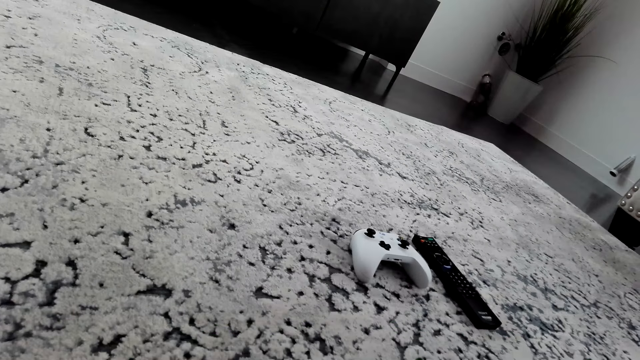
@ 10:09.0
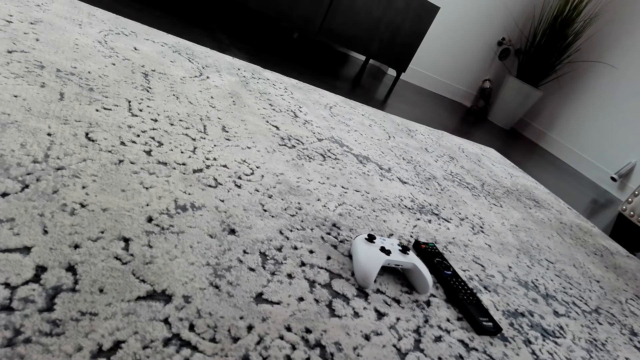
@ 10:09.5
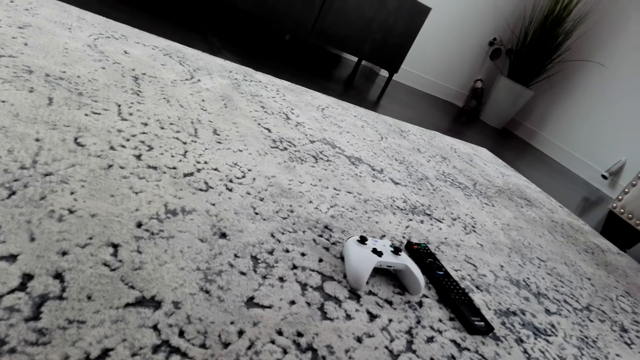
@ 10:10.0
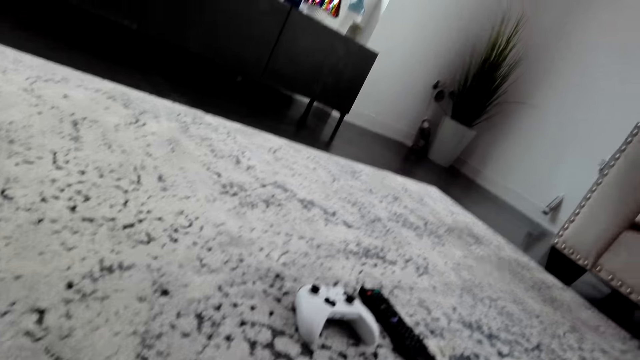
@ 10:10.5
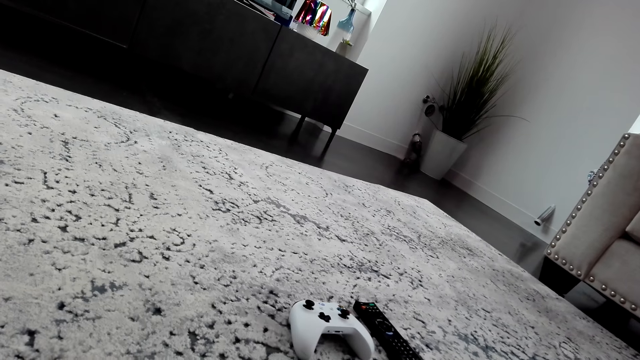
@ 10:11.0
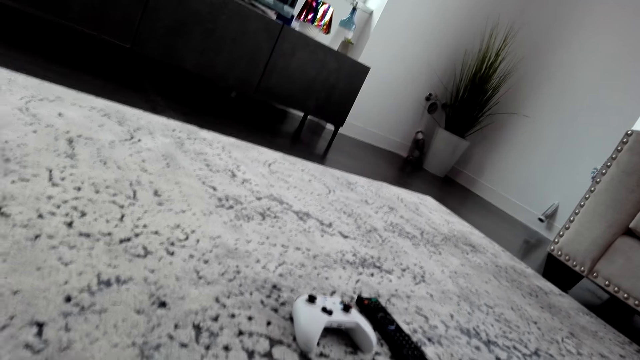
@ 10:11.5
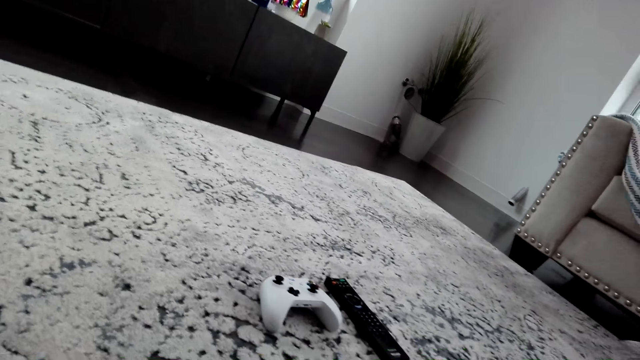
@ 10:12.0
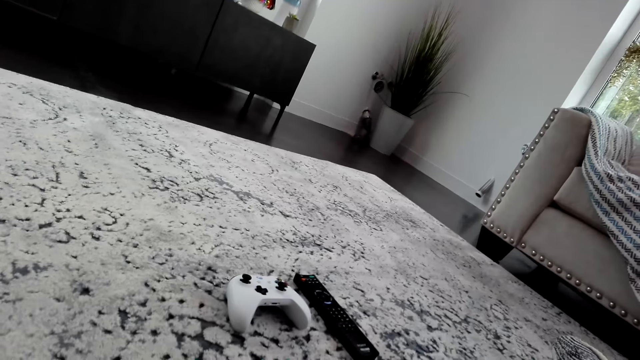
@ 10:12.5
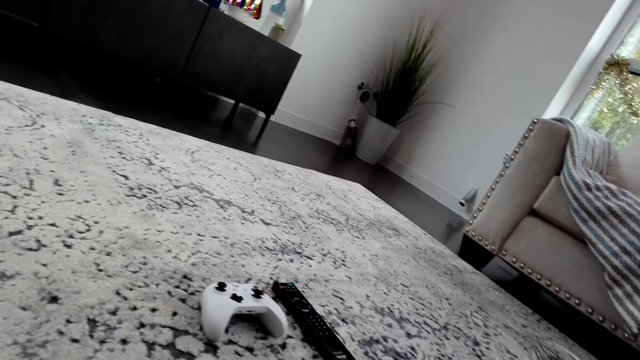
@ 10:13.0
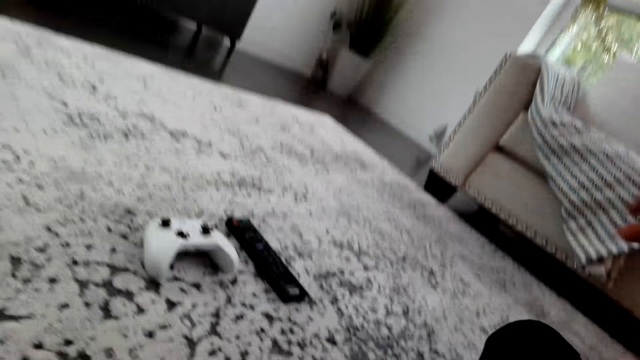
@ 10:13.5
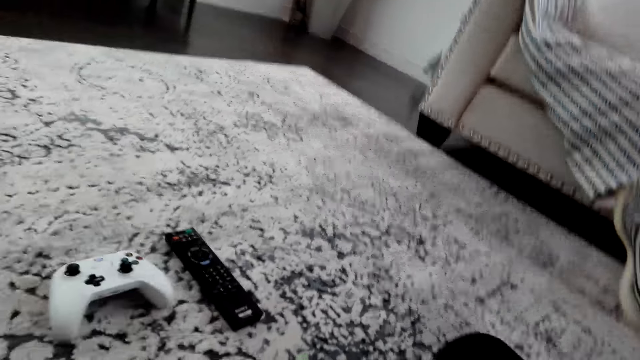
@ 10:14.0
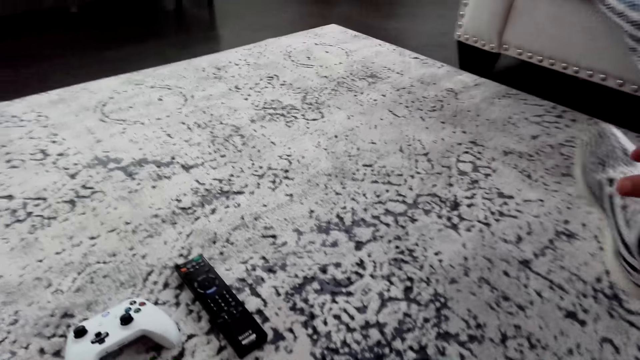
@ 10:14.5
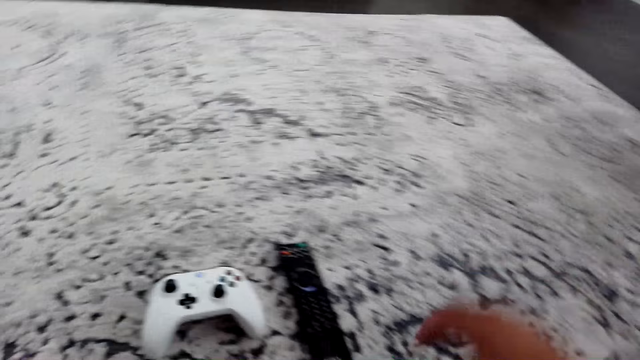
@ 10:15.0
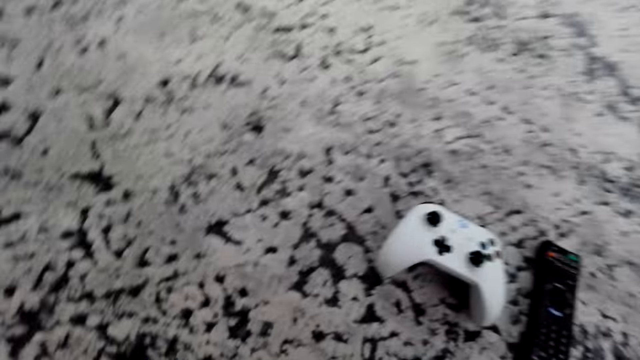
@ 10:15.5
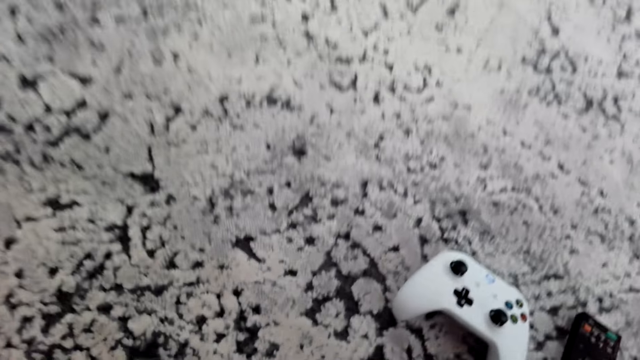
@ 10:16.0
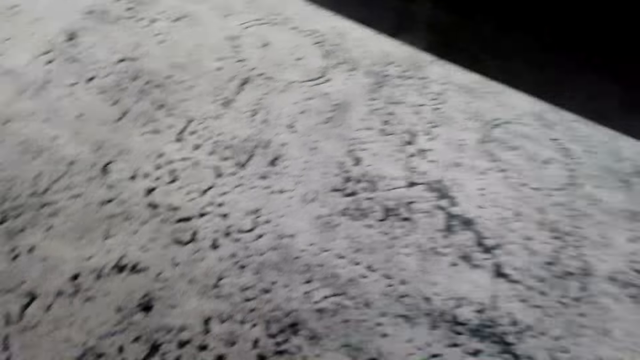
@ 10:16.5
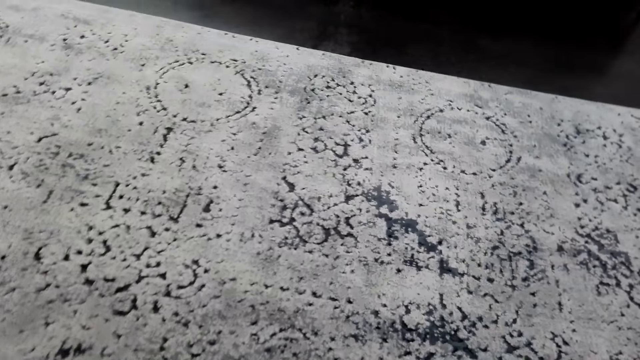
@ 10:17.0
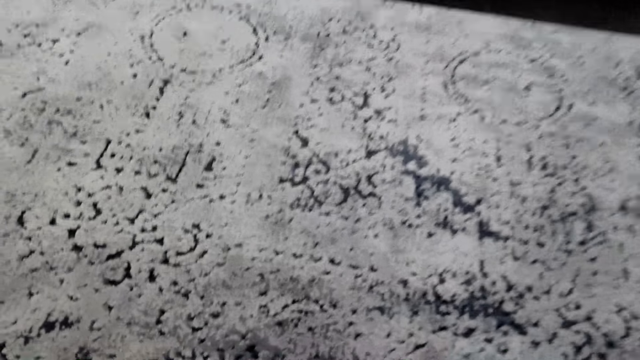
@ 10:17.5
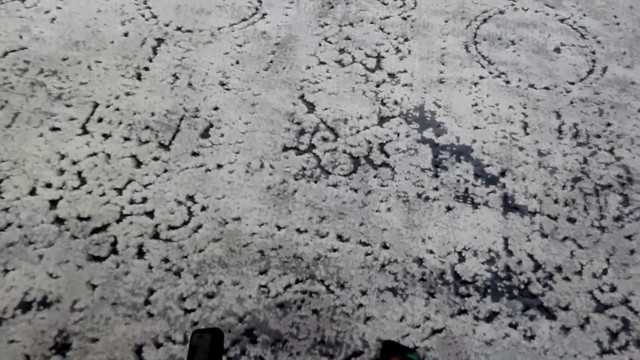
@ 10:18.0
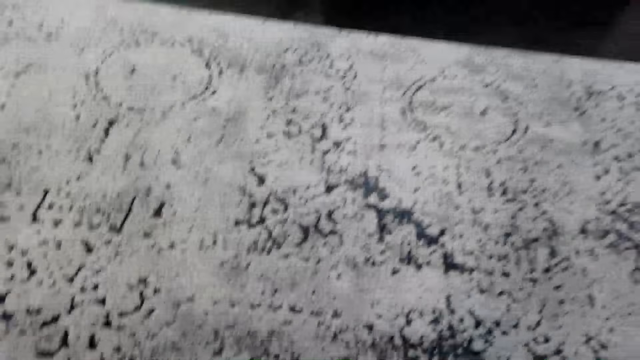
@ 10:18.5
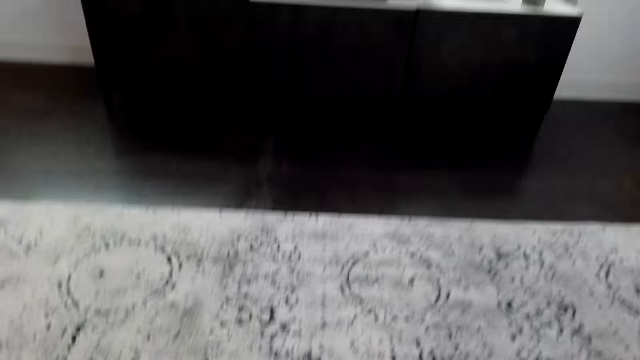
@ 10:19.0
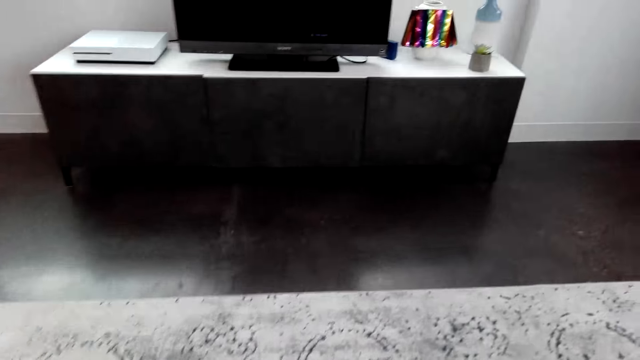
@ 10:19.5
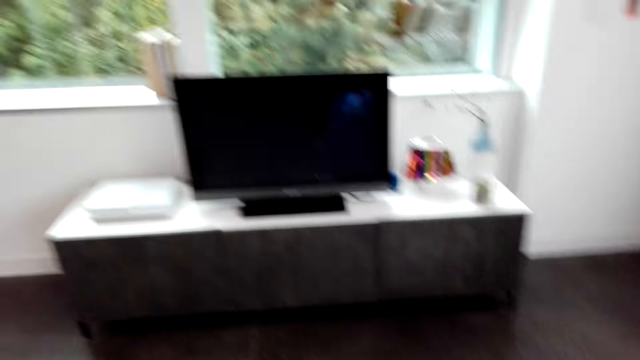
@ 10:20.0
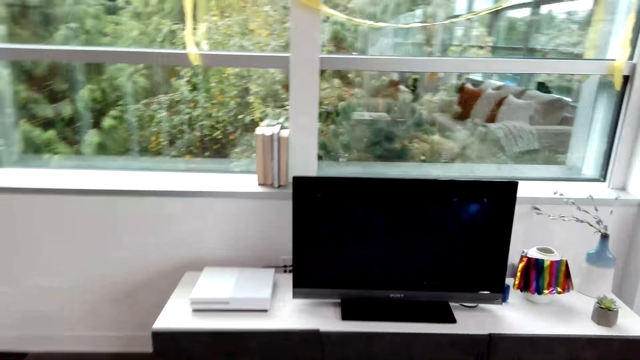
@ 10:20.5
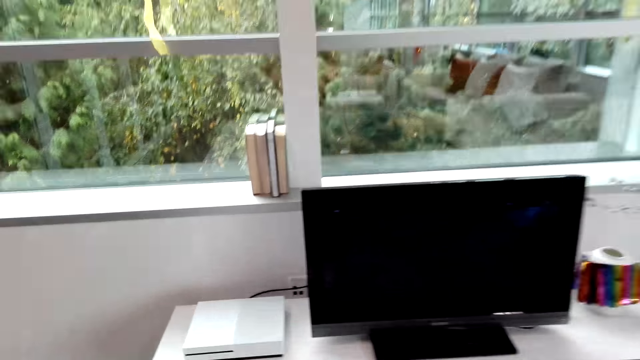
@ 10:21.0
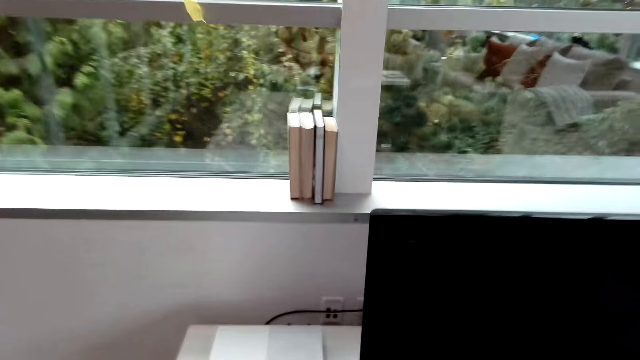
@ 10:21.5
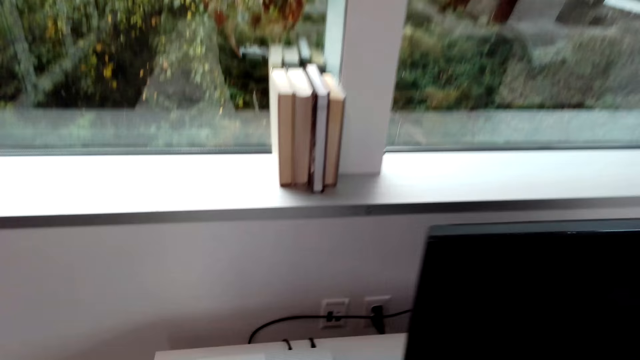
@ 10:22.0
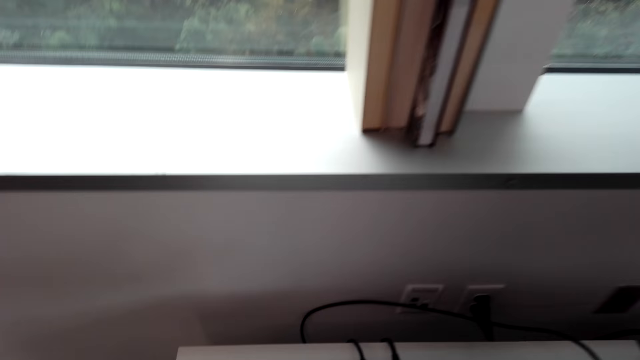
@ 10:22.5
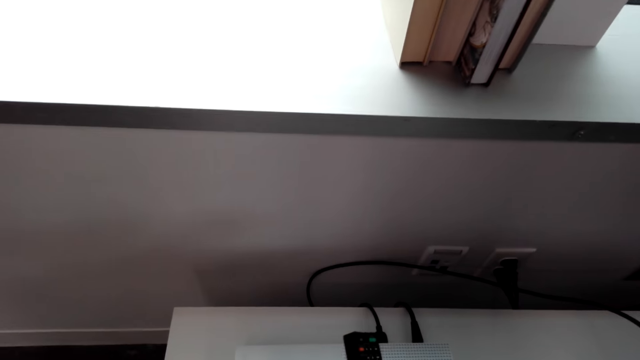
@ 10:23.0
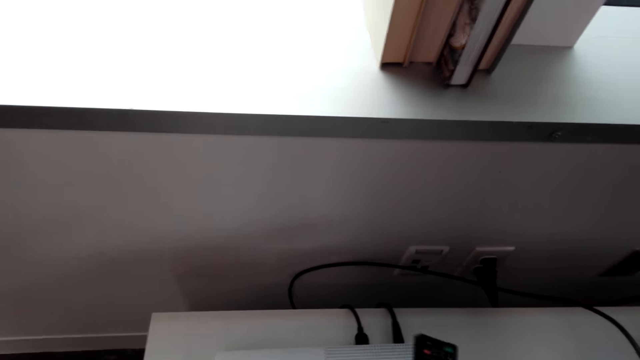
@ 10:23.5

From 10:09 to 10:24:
The camera wearer laughs with others. They look around the mat. They pick a remote from the mat. They walk around the room.

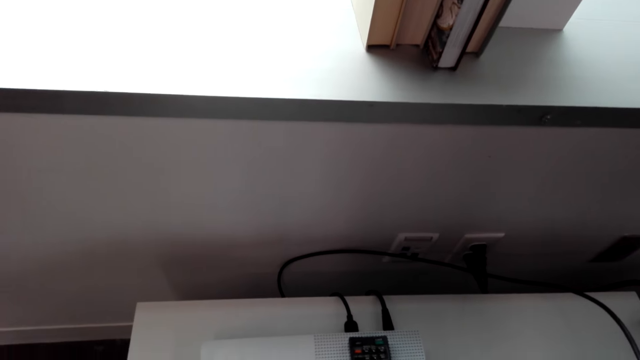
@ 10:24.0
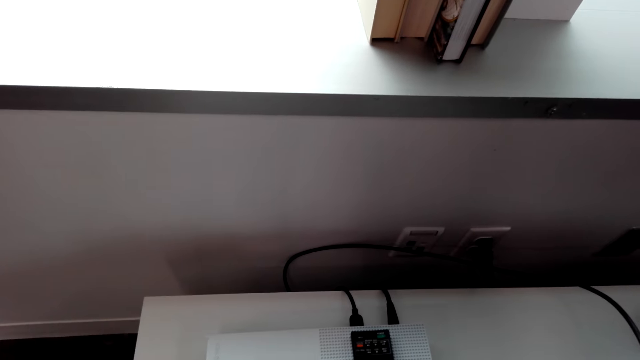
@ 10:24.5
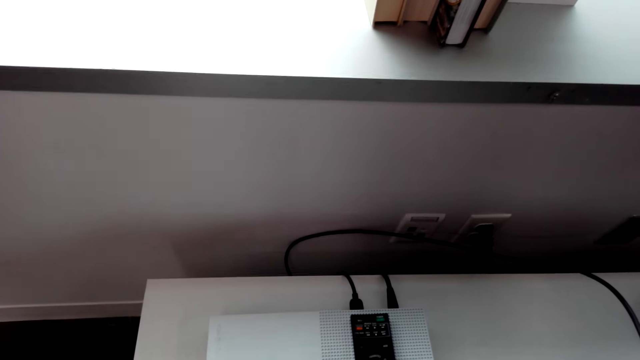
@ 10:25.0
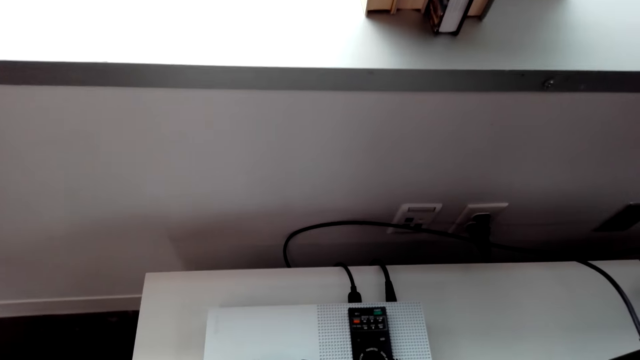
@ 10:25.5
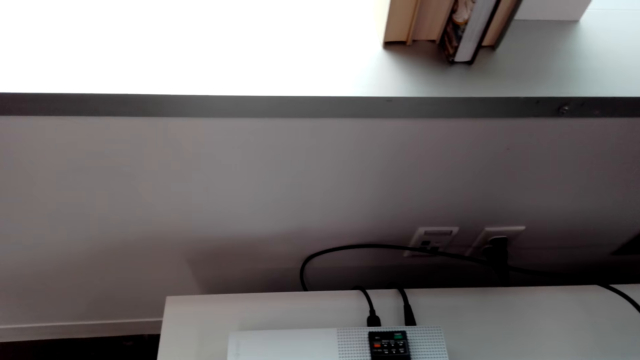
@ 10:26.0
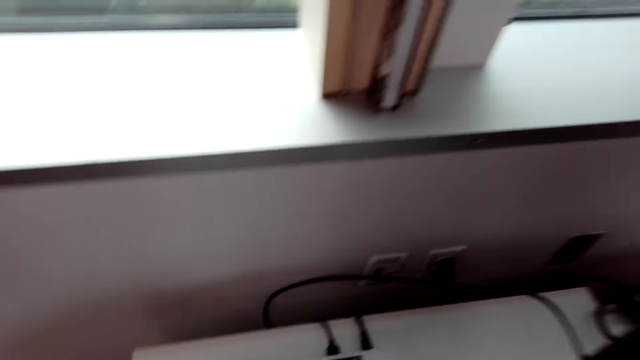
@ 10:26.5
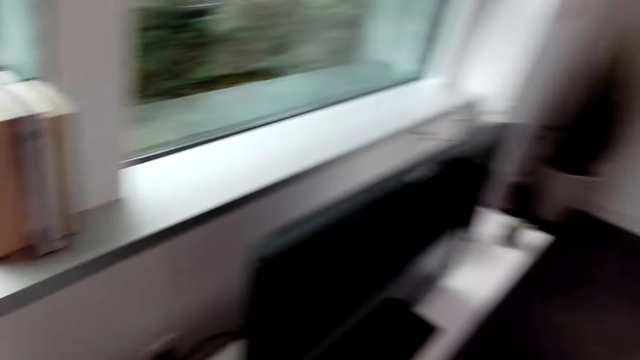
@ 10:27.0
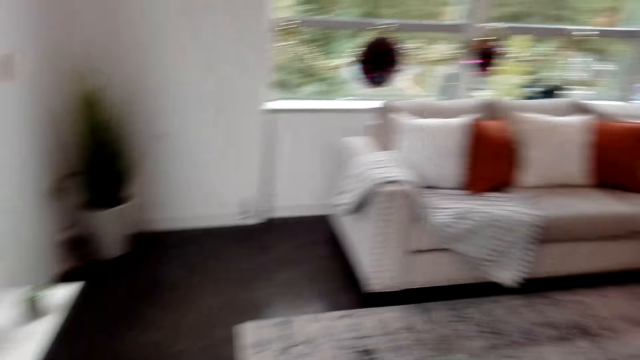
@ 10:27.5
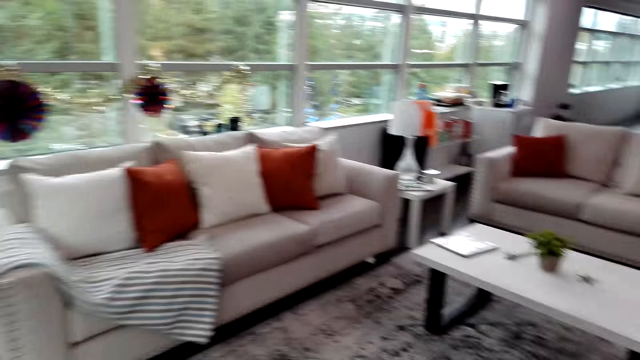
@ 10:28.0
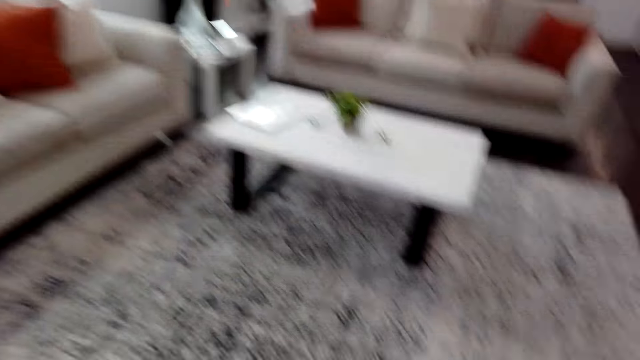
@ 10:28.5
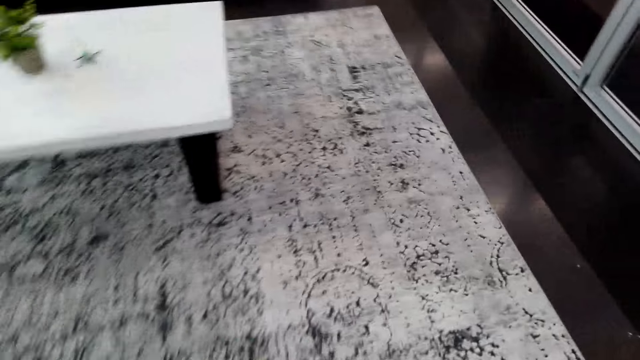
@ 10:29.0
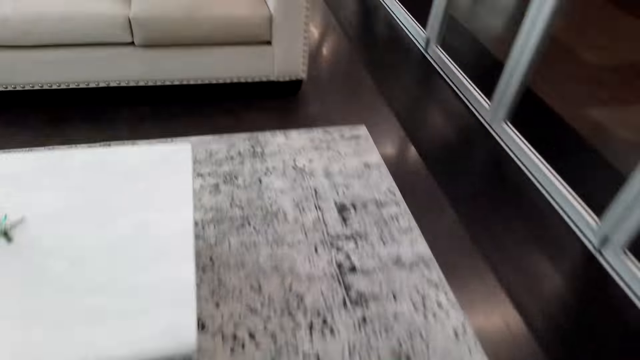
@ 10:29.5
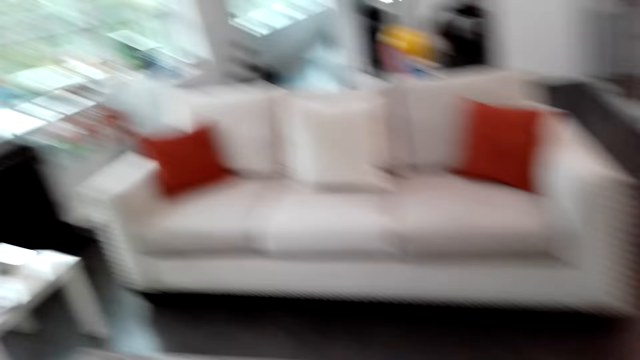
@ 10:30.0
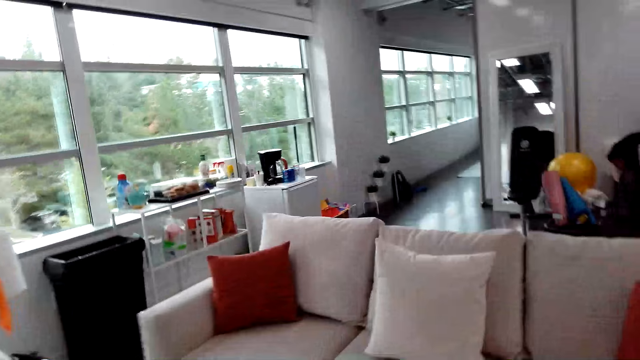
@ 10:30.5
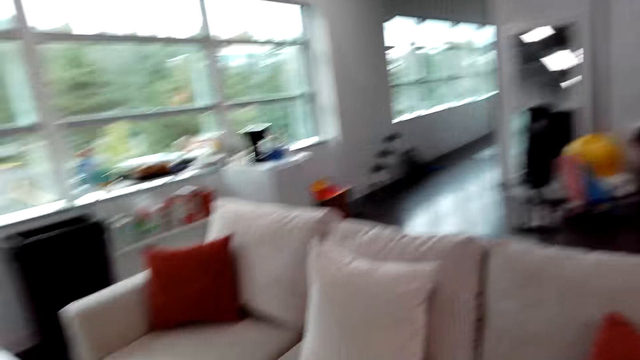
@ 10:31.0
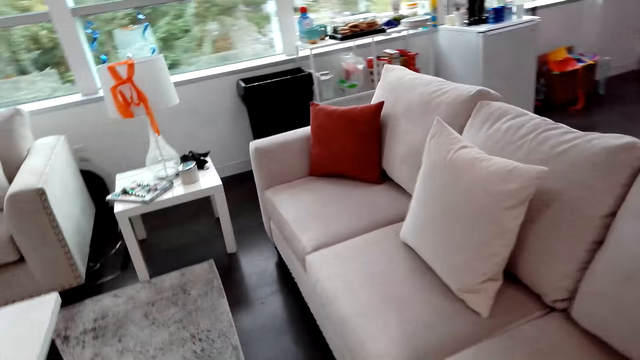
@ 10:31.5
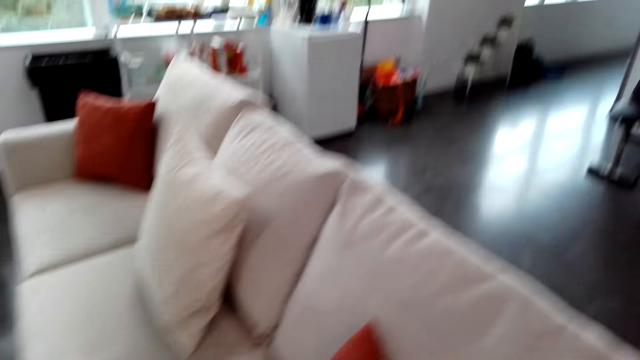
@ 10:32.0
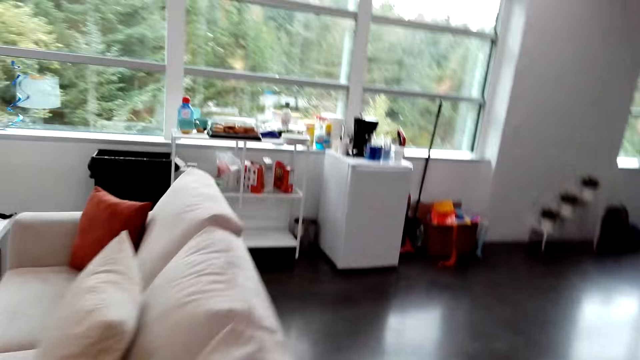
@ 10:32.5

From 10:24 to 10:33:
The camera wearer places the remote on the table near the TV. They turn around the room and walk around the room.
